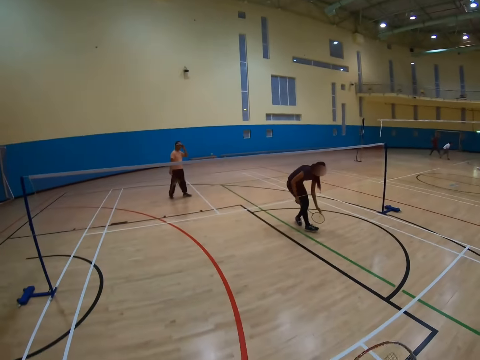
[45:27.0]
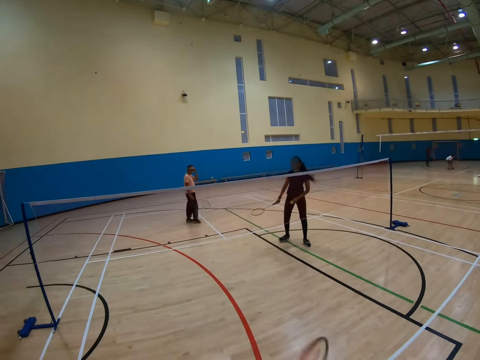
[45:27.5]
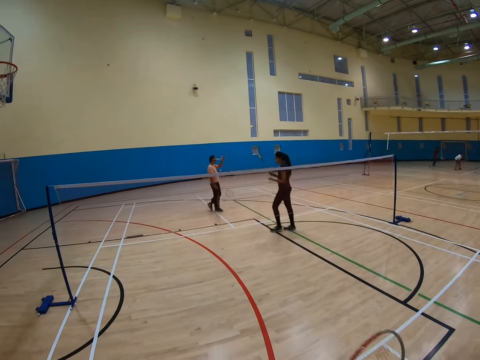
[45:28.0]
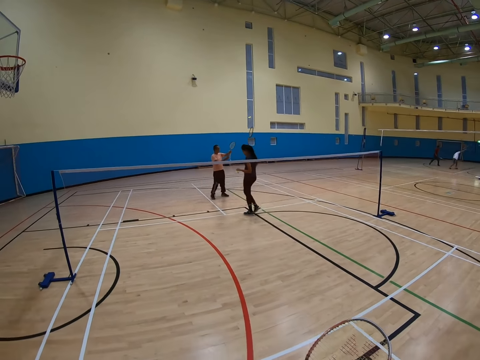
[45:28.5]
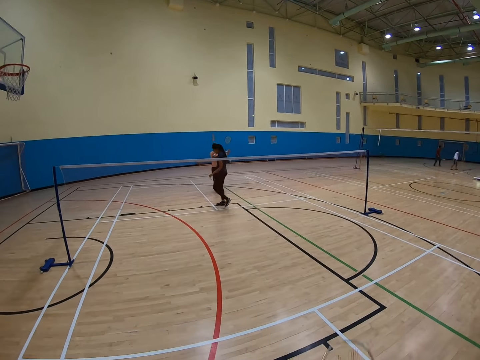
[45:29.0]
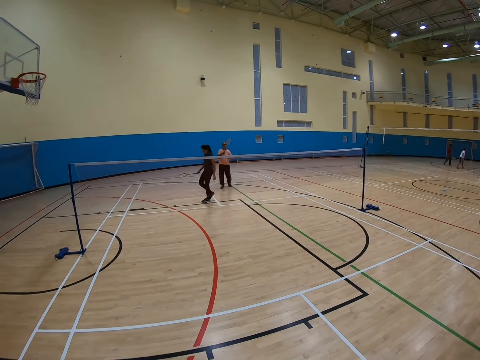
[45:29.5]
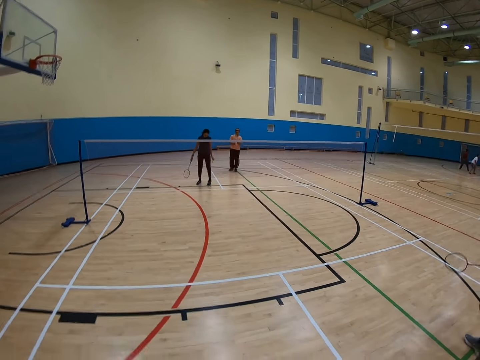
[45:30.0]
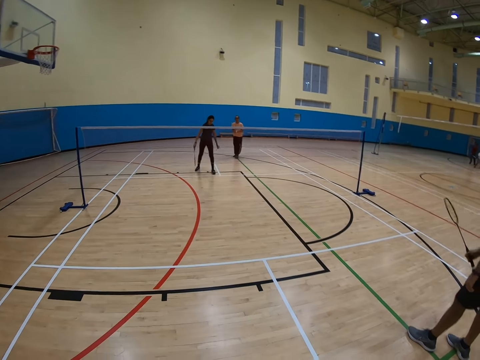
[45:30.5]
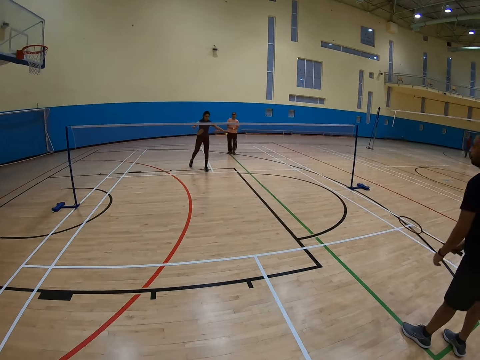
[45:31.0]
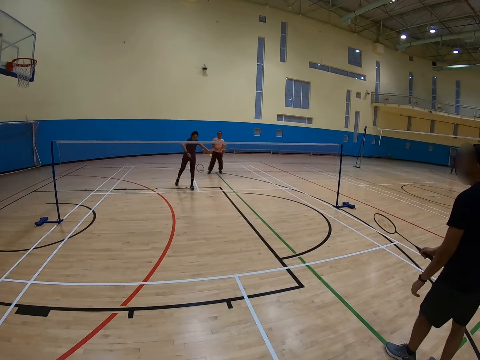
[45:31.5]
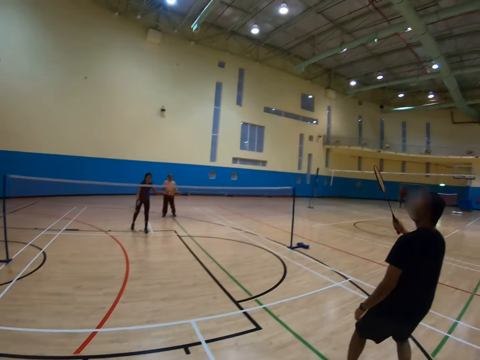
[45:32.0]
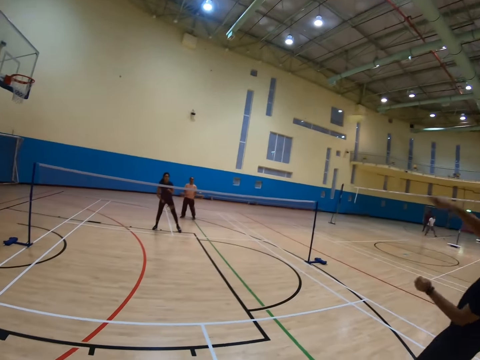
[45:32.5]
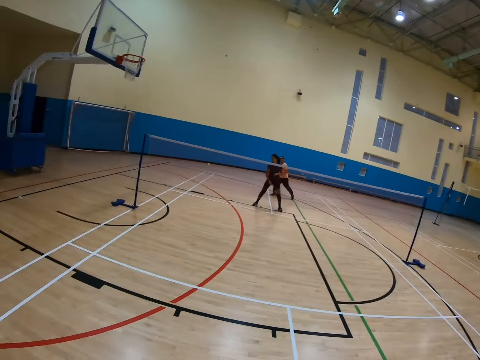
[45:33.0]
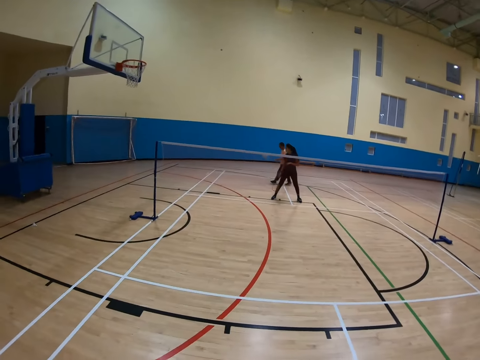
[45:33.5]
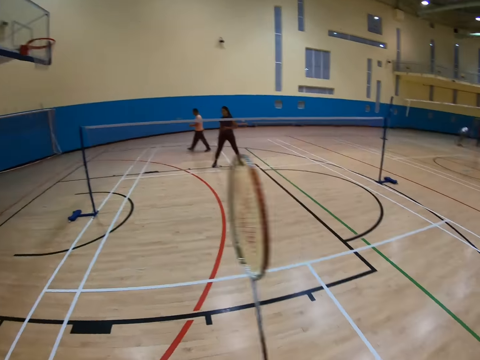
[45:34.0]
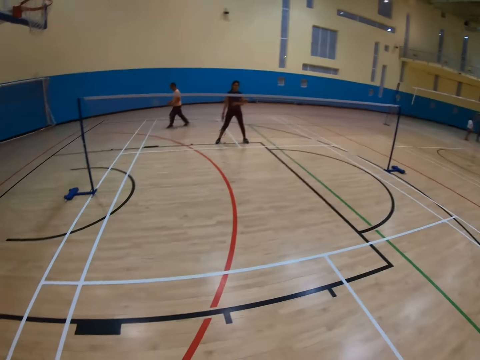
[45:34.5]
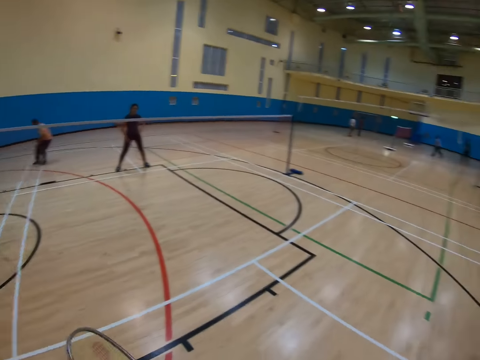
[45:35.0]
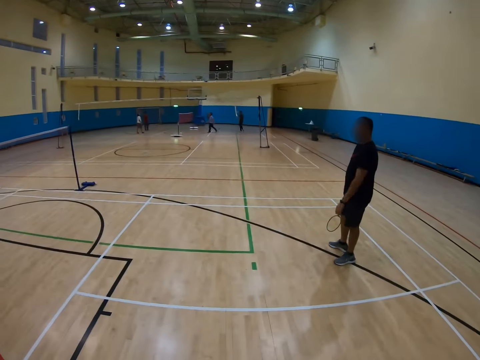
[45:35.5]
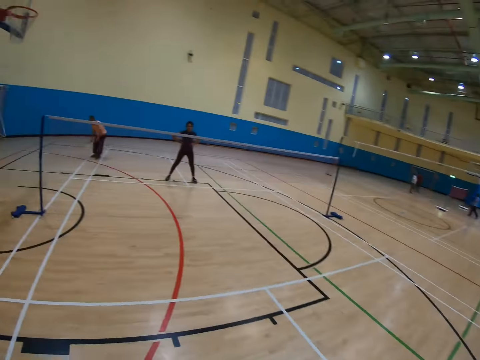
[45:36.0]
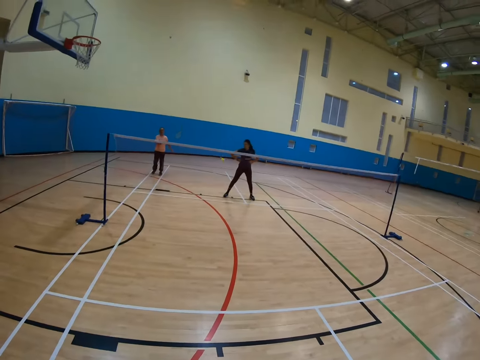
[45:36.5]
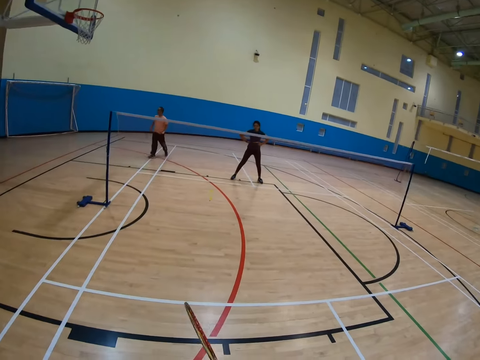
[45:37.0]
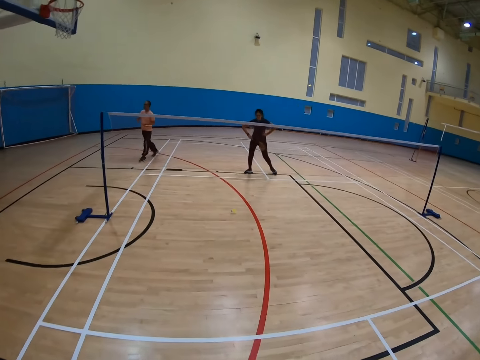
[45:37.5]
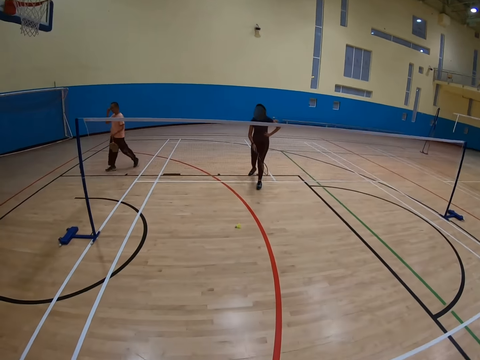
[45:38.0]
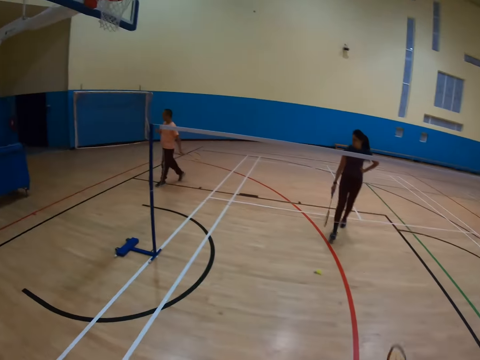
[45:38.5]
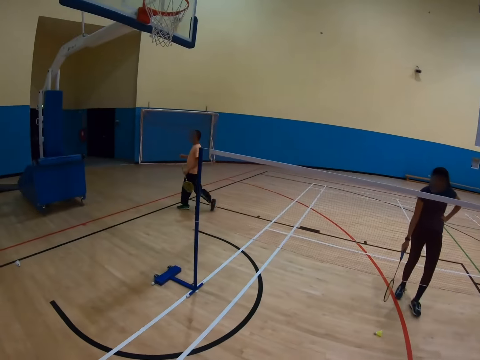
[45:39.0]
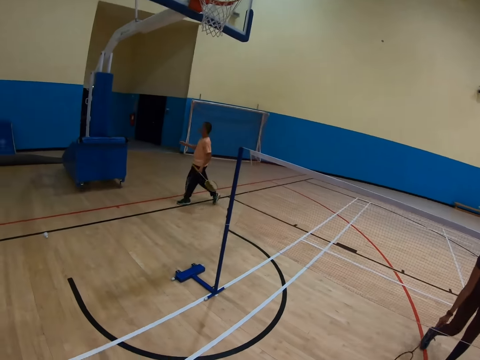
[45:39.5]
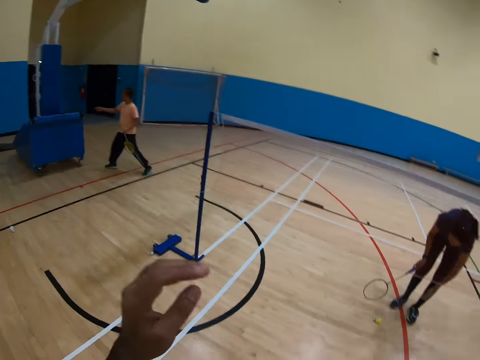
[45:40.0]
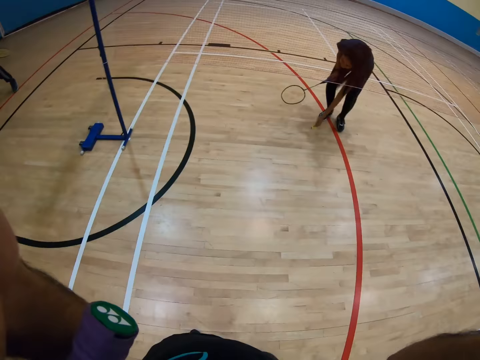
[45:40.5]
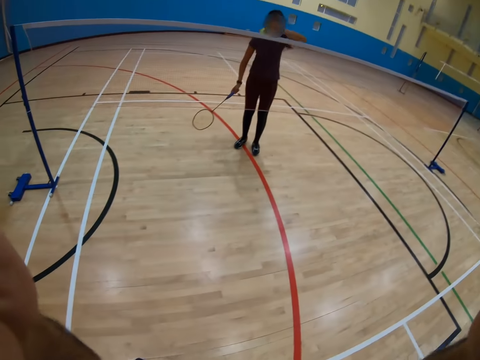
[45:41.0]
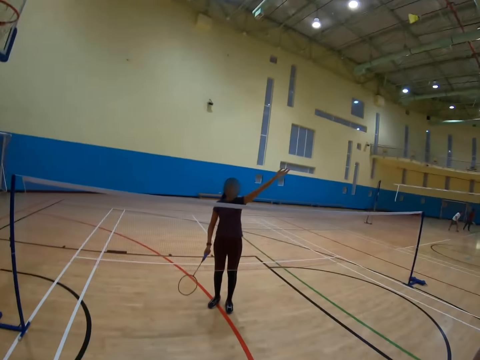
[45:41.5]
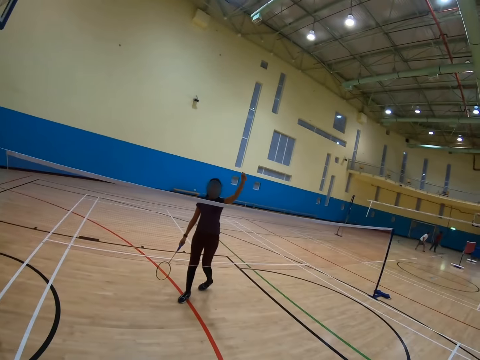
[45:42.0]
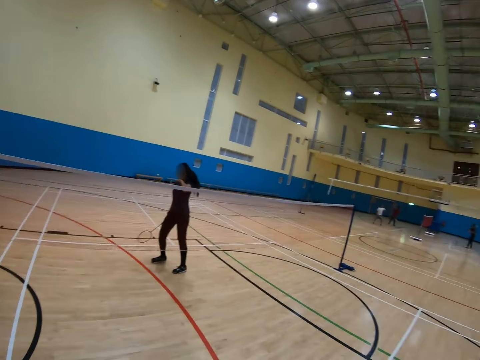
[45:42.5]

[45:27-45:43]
A man bends down. The man walks around. Another man holds a racket. The first man hits a shuttlecock with a racket. The first man turns to the side. The second man walks around. The camera wearer turns around. A third man holds a racket. The camera wearer turns around. They hold a racket. The second man walks around. The first man bends down. The camera wearer touches the camera. The first man throws the shuttlecock up.

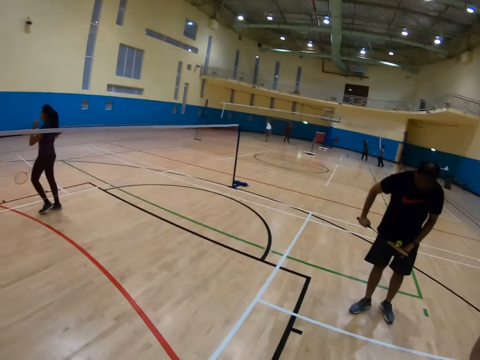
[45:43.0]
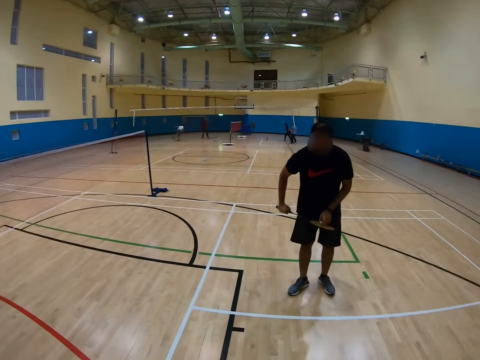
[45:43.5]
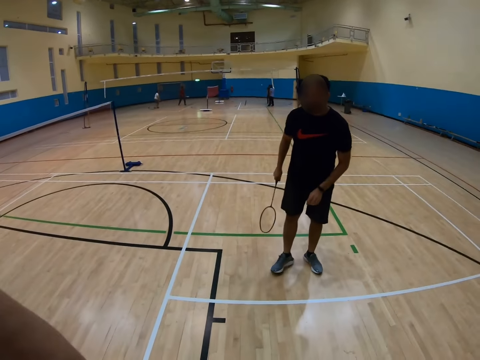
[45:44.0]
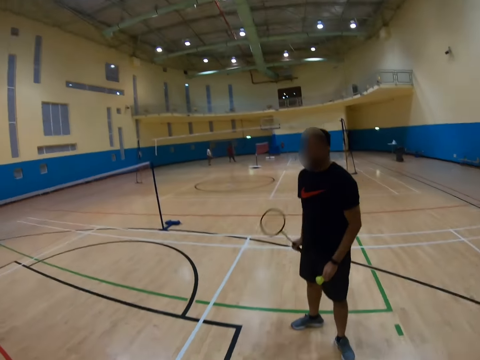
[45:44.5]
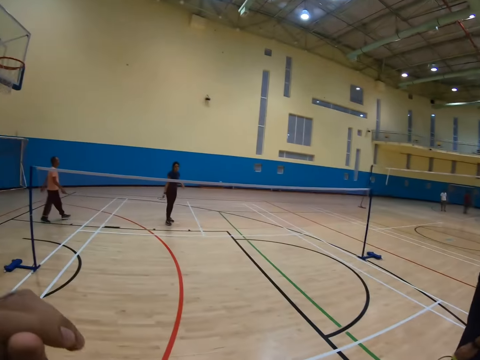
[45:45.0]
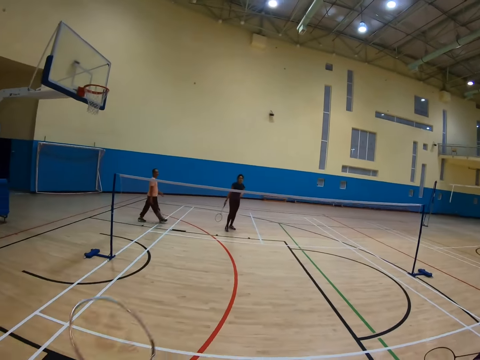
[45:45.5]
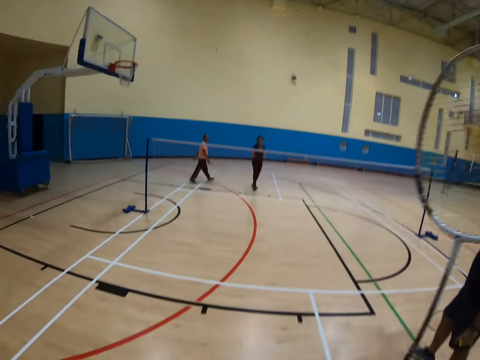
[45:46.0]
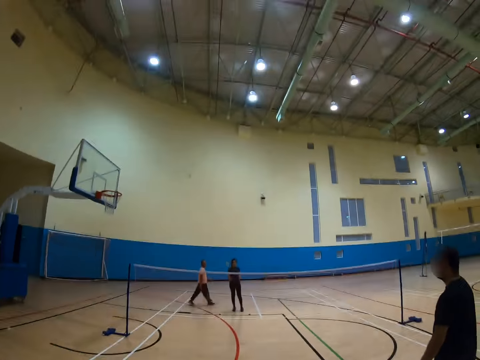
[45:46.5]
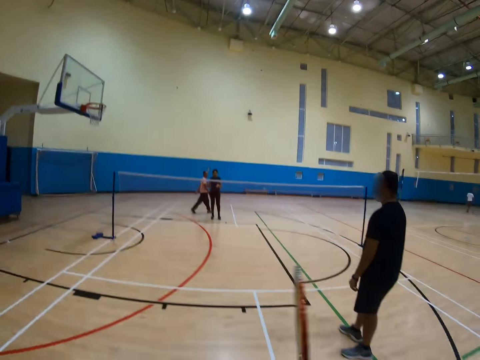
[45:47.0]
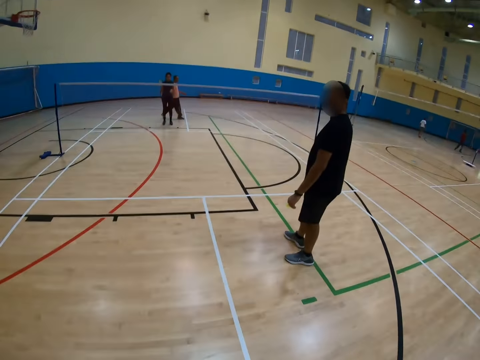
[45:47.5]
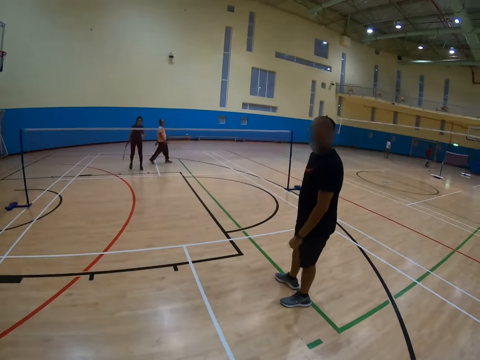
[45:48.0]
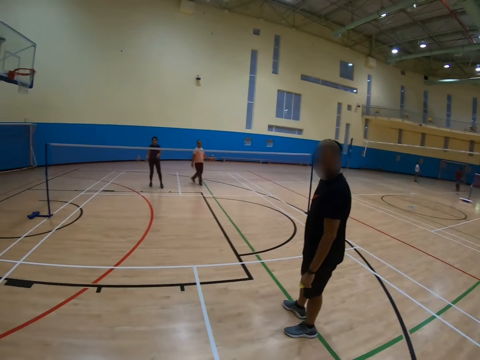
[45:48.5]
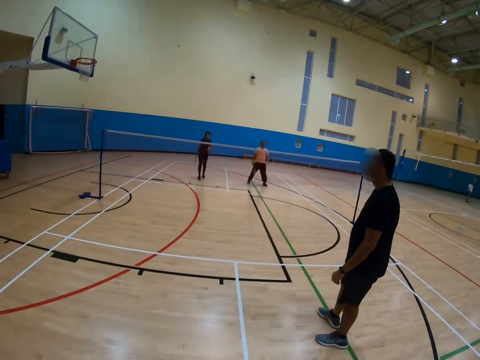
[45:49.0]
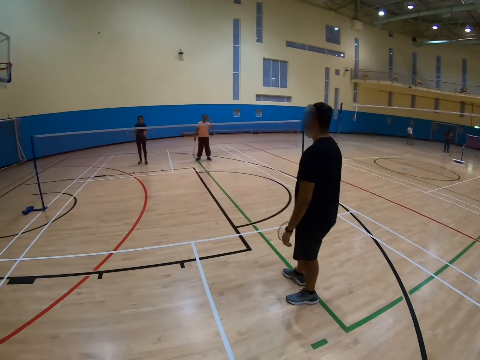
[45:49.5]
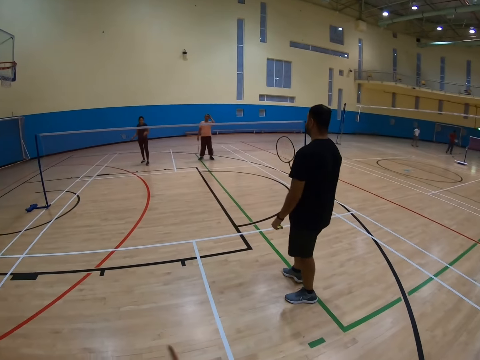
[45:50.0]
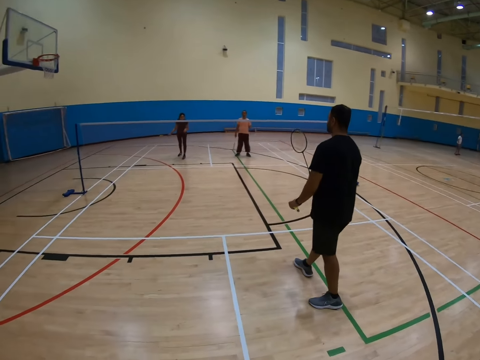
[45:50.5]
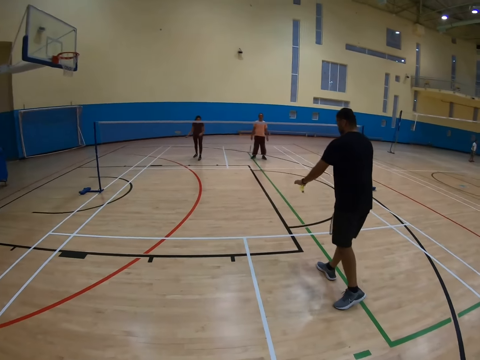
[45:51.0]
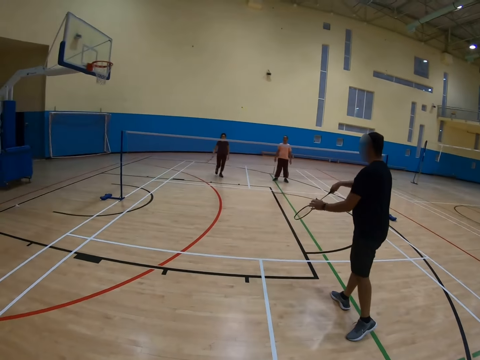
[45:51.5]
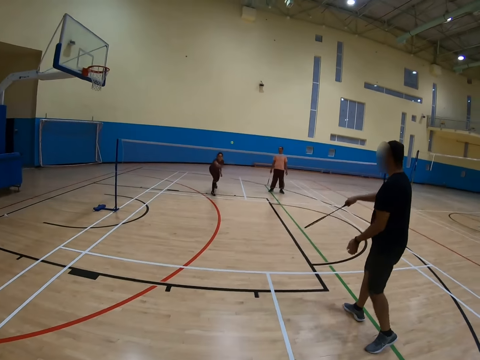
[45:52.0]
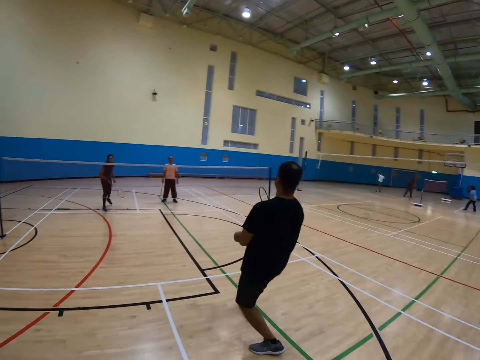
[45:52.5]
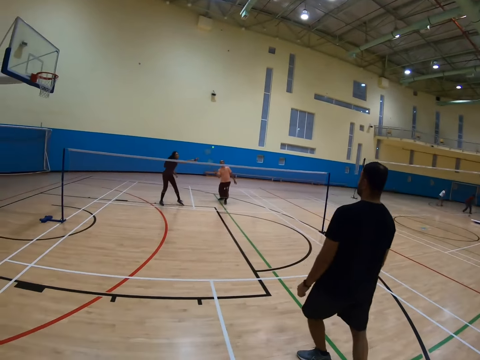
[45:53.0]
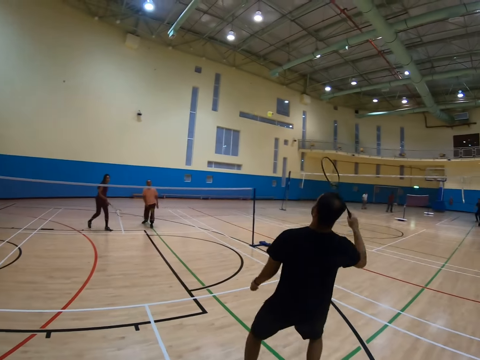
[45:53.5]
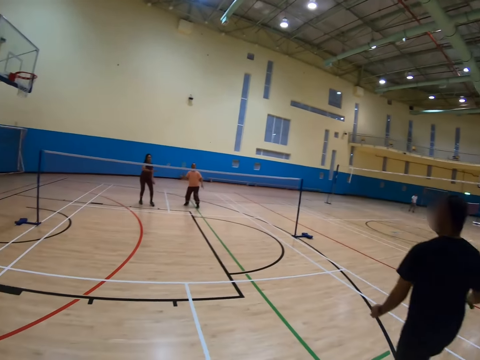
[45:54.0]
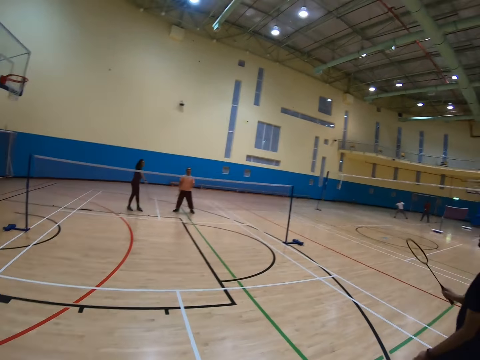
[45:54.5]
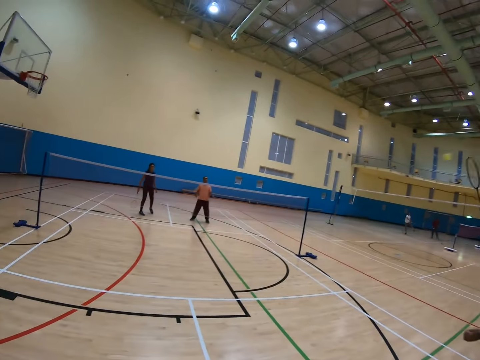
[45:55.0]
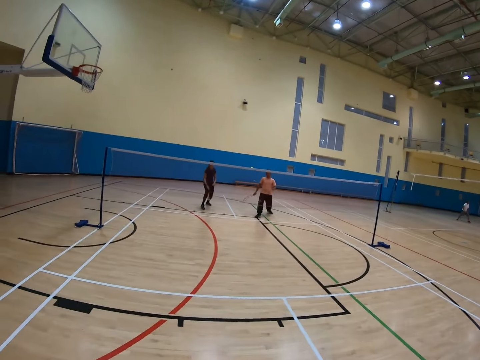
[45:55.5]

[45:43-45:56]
A man walks around. The camera wearer turns around. Another man holds a shuttlecock. The camera wearer turns around. A third man walks around. The camera wearer turns around. The second man hits the shuttlecock with a racket. The first man hits the shuttlecock with a racket. The second man hits the shuttlecock with the racket. The second man holds the racket.
